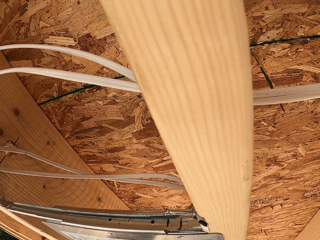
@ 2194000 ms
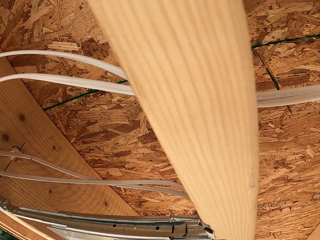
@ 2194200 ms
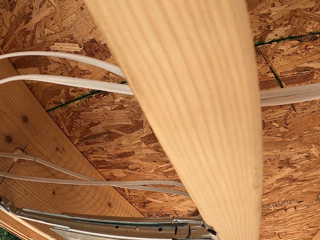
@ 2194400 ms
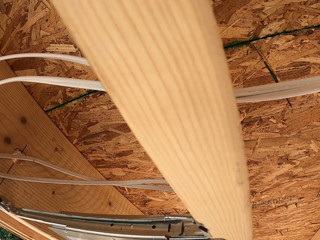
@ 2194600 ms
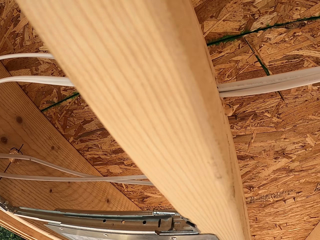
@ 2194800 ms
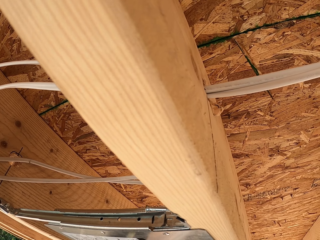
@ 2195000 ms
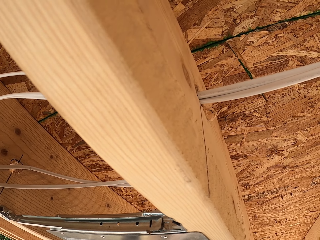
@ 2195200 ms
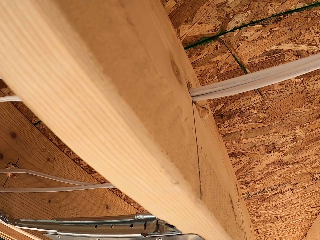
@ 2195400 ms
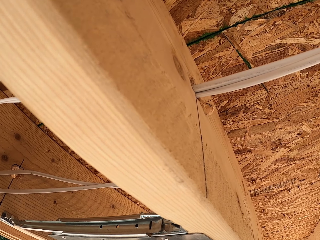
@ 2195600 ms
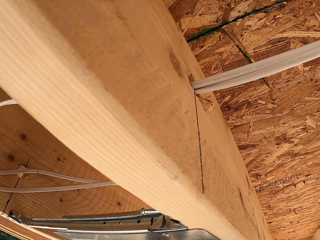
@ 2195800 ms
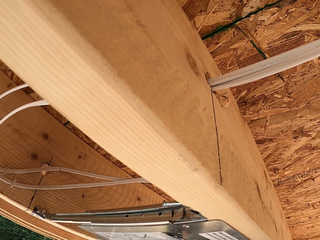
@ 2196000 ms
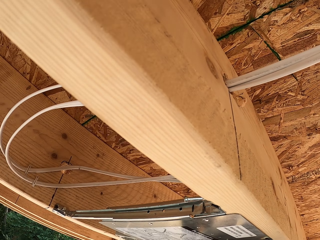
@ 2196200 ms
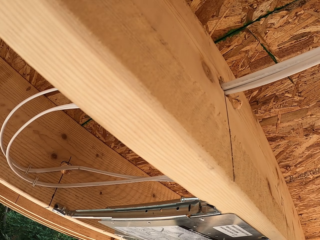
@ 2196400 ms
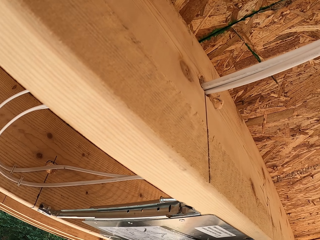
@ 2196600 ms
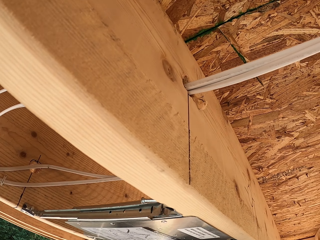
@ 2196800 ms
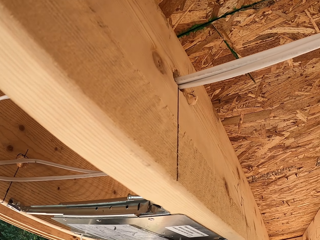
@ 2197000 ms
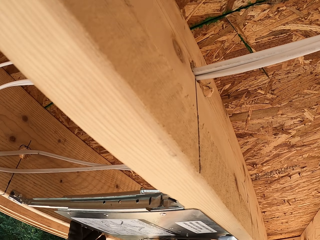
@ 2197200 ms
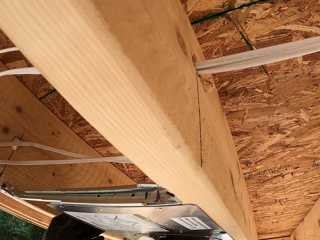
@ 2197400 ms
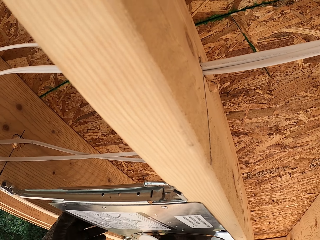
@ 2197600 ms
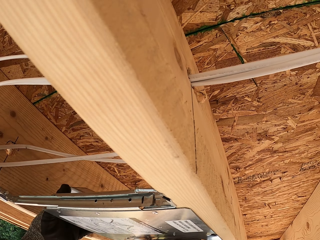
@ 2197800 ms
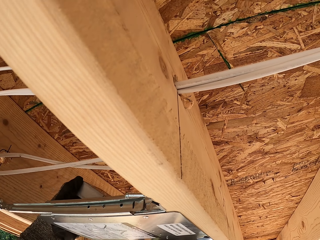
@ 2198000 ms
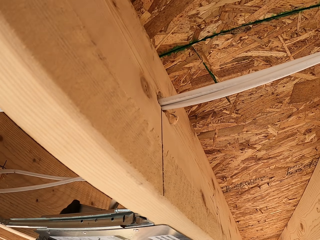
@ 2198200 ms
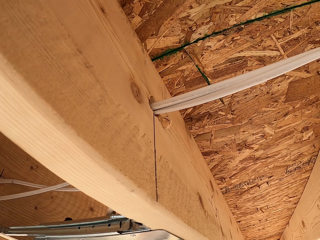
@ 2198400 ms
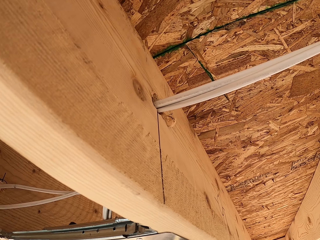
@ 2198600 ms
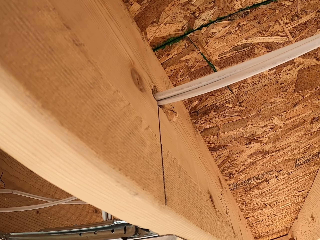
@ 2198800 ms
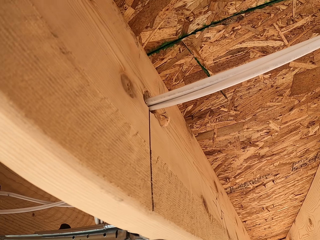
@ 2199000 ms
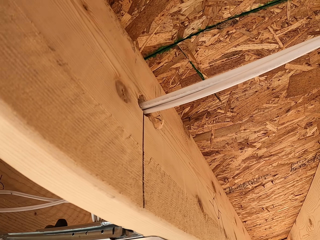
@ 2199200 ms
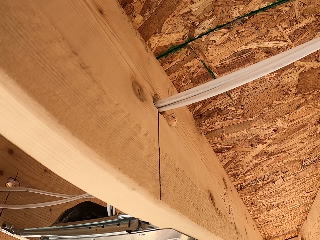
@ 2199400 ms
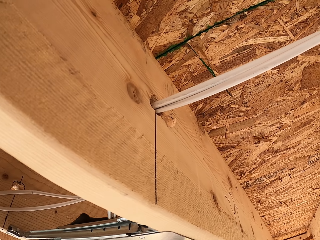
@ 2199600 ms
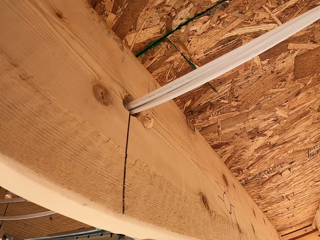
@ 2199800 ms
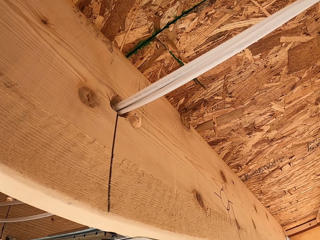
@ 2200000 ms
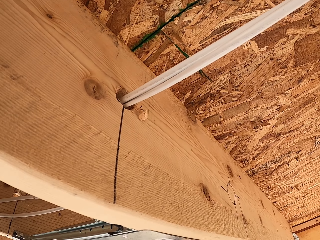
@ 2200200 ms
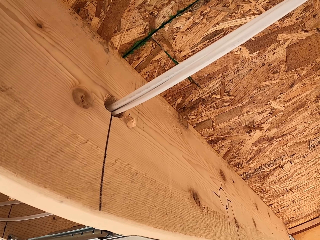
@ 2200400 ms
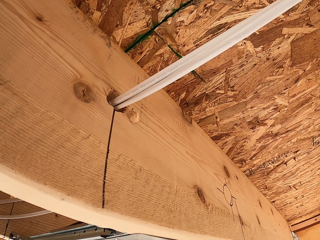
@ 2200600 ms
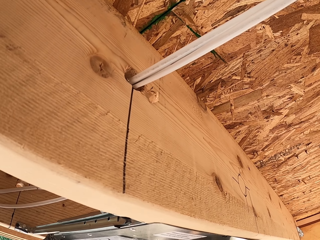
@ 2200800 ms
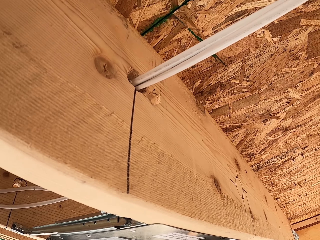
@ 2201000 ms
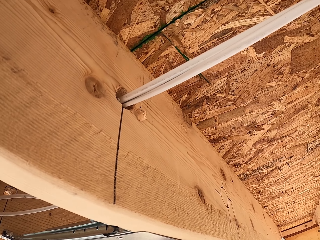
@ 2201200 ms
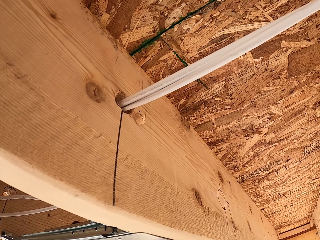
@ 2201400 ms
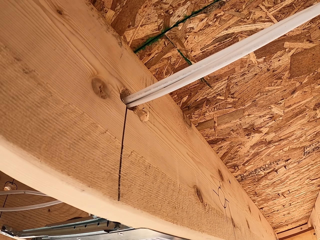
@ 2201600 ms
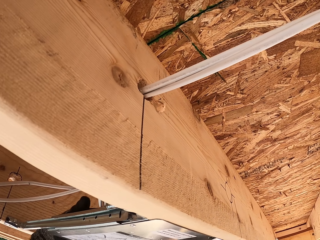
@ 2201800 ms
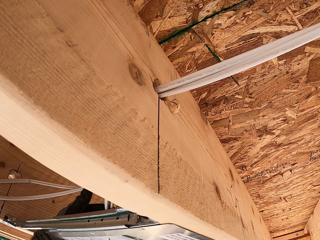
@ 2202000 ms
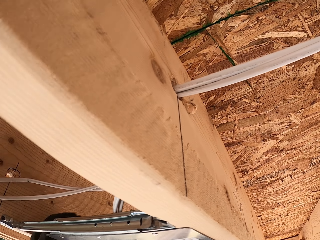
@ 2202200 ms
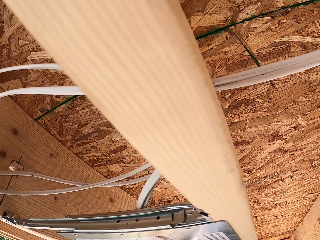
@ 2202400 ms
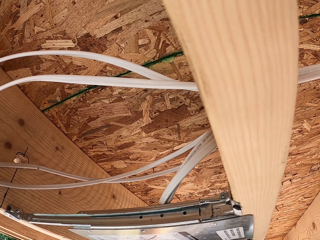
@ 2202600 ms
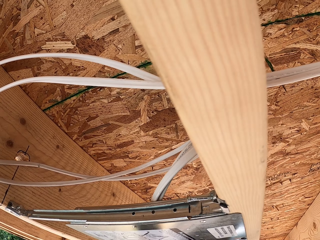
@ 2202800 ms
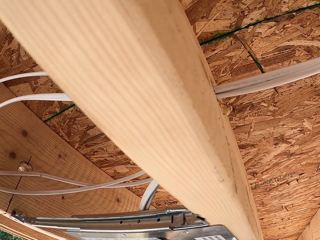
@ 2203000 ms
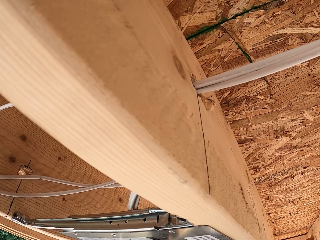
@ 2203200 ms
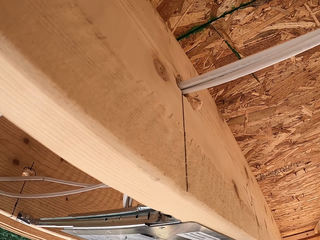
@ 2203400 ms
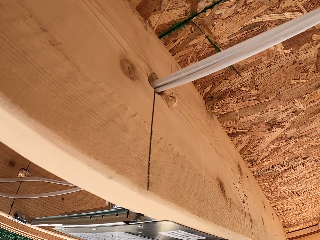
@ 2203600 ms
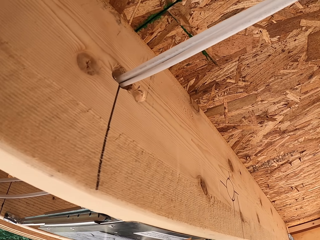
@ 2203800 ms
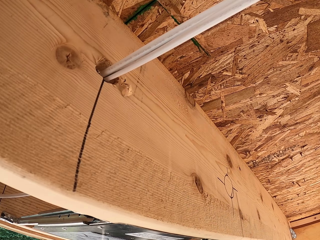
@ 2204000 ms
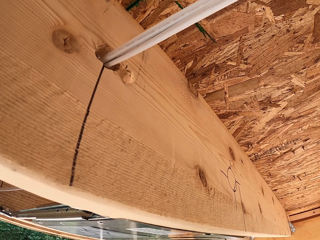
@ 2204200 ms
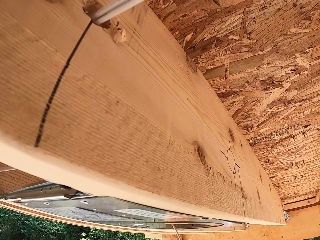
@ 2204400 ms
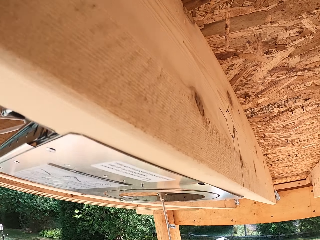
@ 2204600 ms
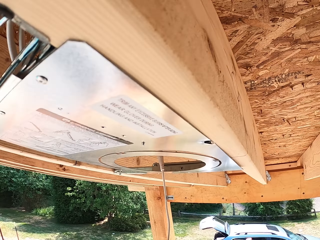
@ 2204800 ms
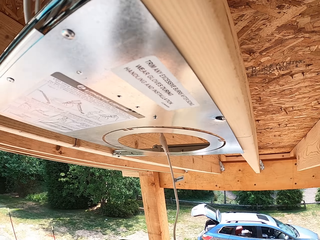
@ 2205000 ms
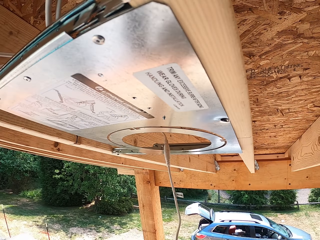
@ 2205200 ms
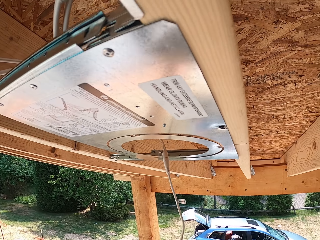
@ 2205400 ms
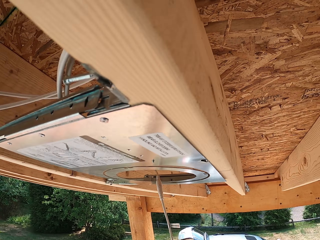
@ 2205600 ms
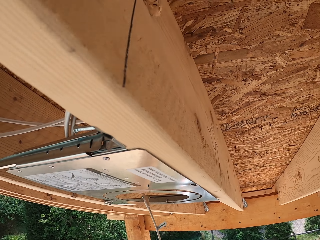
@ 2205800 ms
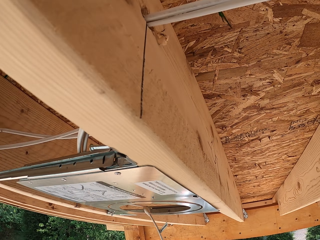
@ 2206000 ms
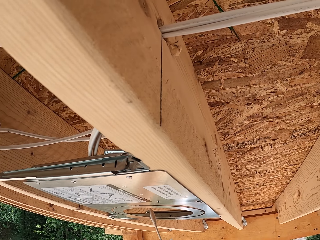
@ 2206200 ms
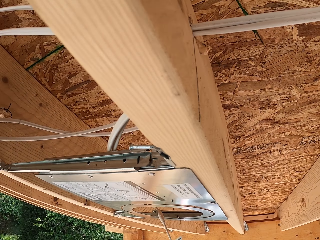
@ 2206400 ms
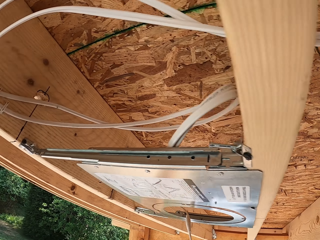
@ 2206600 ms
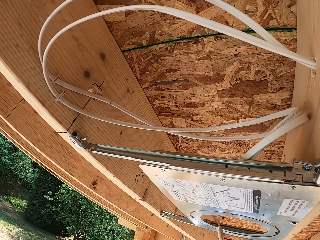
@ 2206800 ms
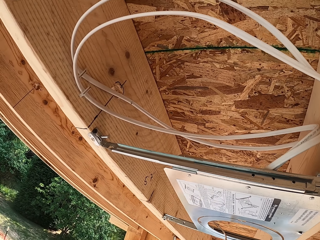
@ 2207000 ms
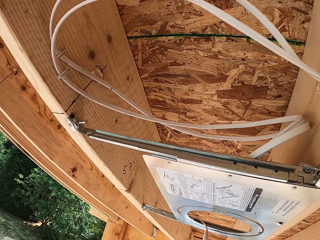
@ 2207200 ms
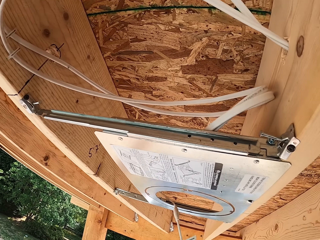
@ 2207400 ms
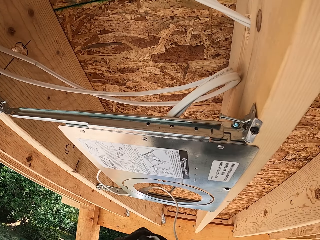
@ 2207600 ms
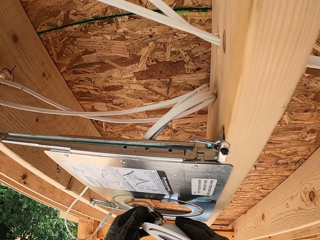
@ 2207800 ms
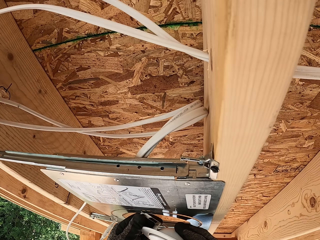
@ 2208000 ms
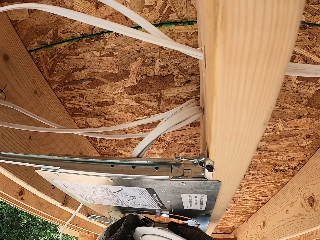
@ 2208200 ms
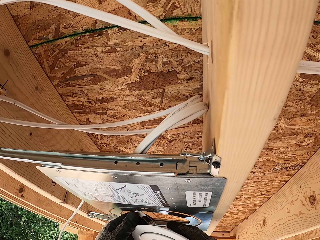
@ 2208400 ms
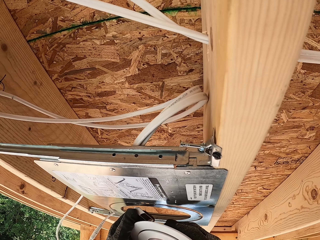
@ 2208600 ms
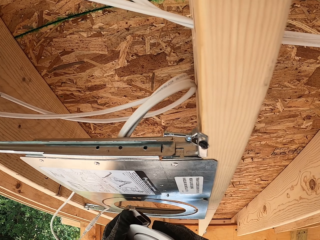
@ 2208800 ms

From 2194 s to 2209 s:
The camera wearer adjusts the LED light on the cover. They move the cable. They hold the LED light.

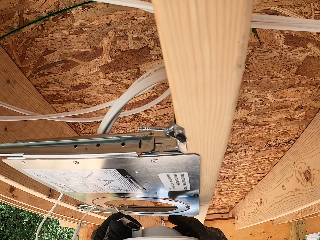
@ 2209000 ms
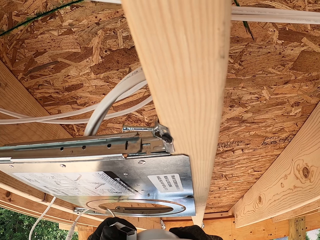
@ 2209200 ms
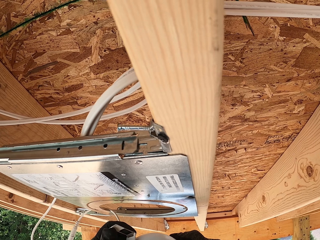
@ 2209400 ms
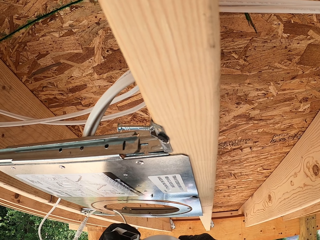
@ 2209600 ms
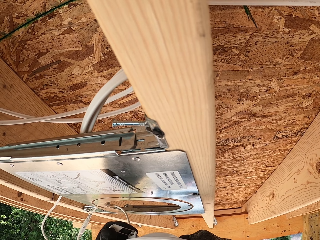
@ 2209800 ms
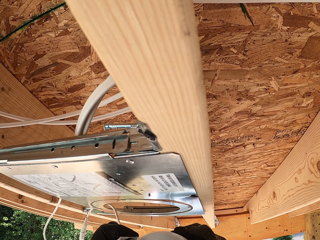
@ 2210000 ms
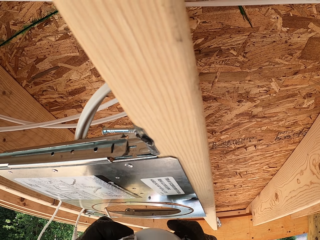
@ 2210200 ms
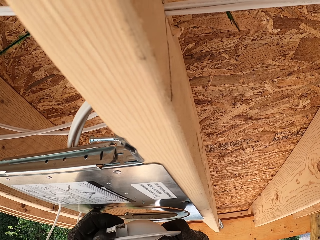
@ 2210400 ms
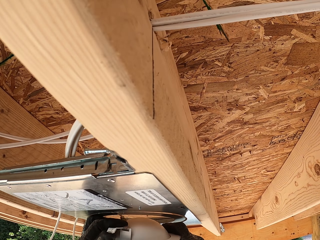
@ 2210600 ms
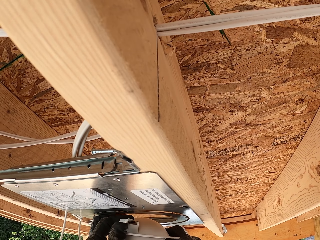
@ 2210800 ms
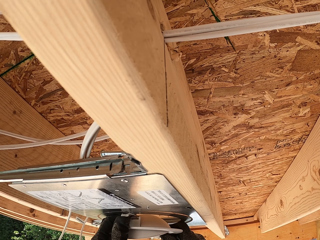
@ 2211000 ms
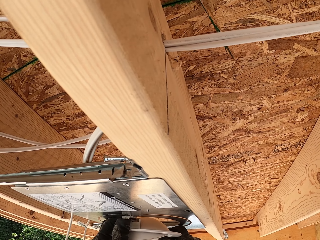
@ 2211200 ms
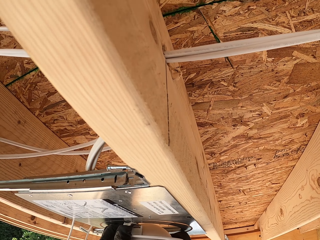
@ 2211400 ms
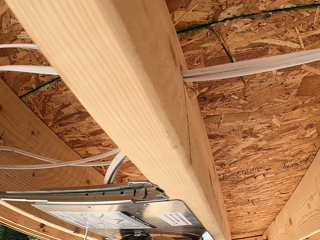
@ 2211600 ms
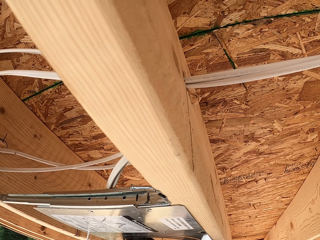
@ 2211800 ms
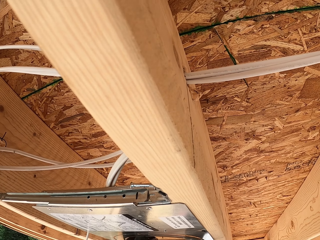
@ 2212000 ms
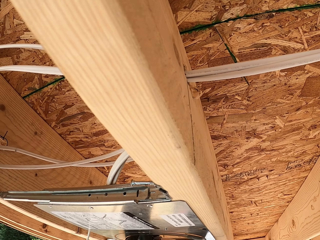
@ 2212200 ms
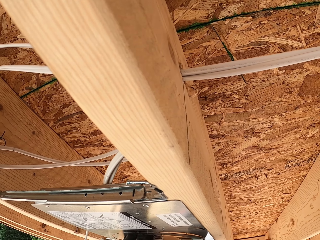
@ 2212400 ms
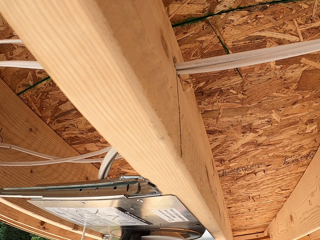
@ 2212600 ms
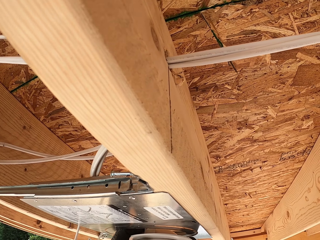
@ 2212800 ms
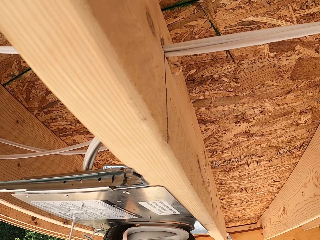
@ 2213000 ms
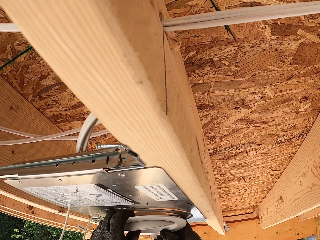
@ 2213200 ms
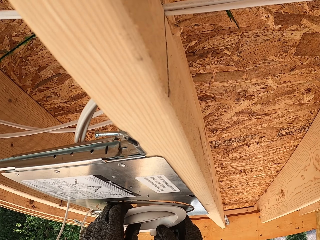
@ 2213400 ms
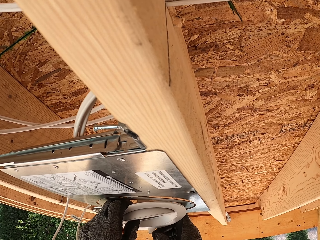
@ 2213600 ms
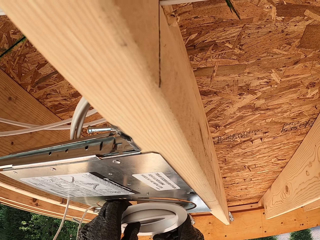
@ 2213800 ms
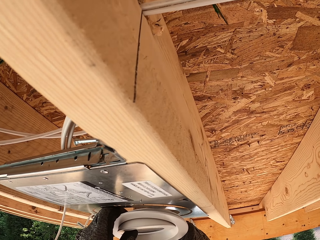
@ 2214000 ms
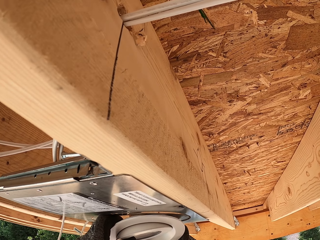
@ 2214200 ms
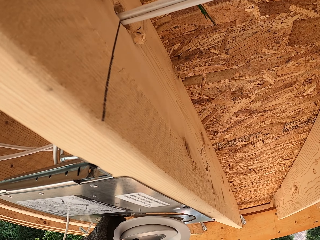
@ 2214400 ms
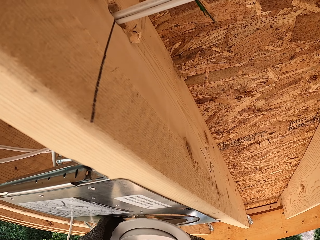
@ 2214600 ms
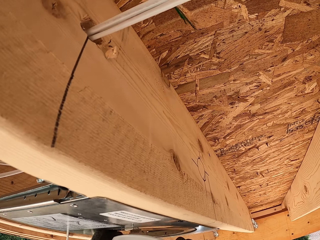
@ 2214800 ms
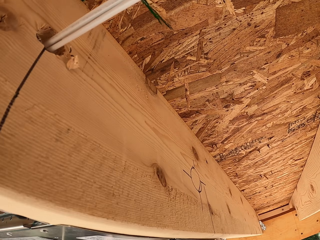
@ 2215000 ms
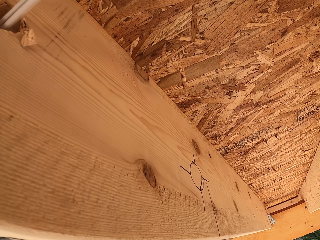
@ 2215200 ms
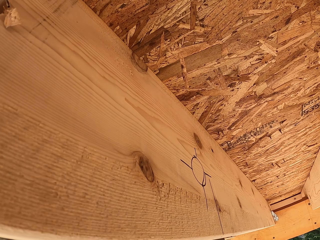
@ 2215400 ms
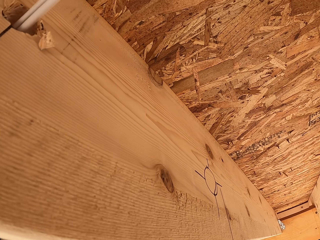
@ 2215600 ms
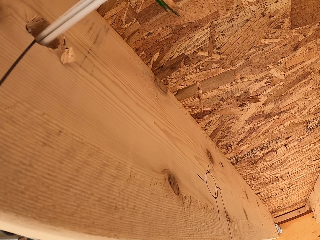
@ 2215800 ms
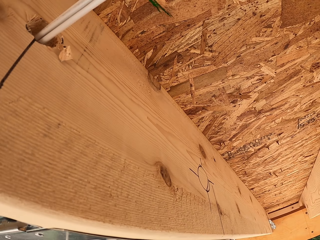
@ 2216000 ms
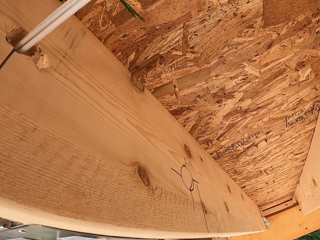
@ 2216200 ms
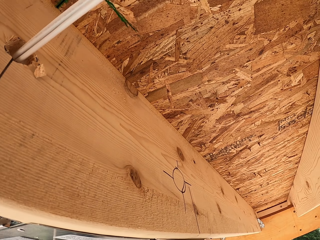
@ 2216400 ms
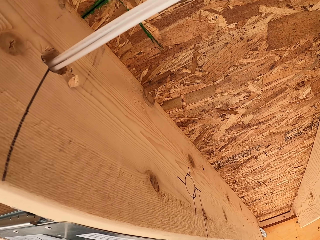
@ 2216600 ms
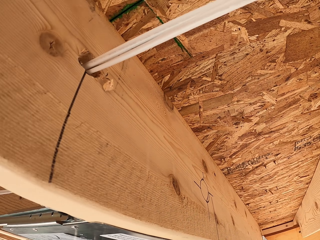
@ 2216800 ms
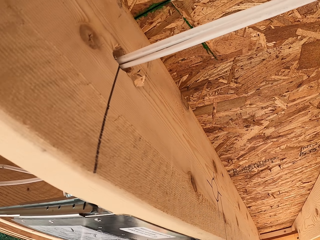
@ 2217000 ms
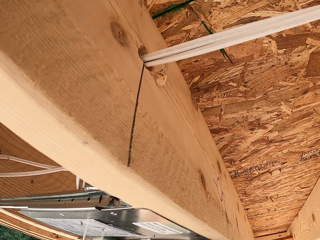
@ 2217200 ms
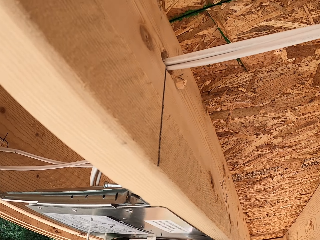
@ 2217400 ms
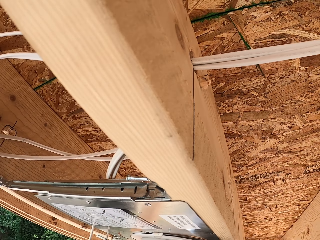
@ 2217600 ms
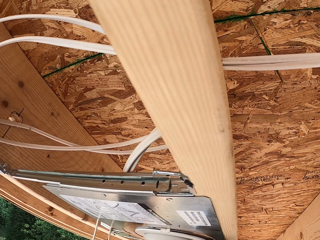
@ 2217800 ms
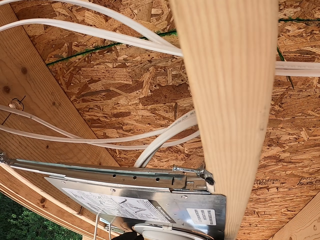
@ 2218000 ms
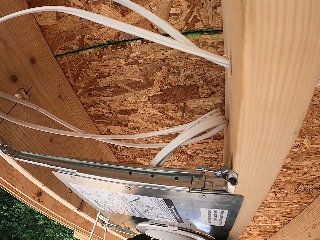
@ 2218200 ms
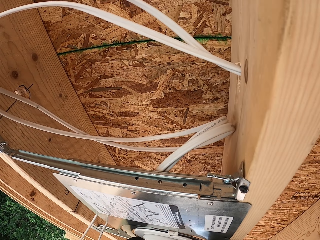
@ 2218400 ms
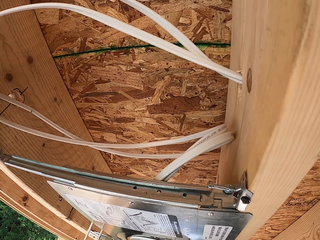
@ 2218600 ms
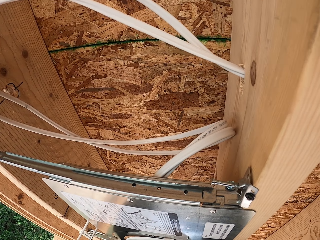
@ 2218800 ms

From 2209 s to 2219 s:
The camera wearer fits the LED light on the cover. They look around.
